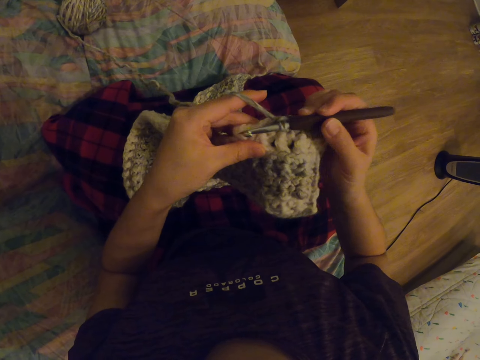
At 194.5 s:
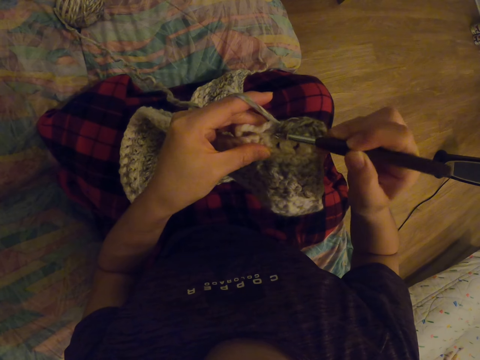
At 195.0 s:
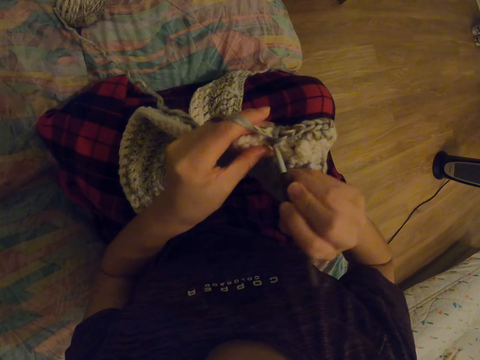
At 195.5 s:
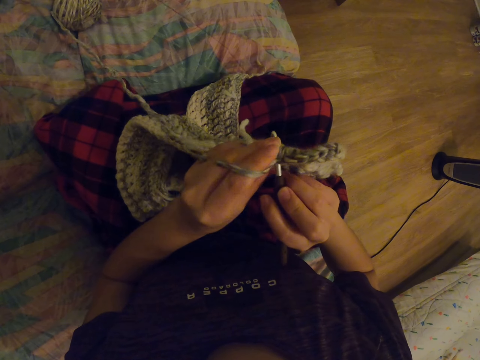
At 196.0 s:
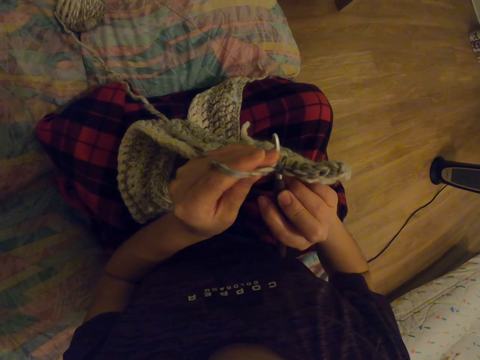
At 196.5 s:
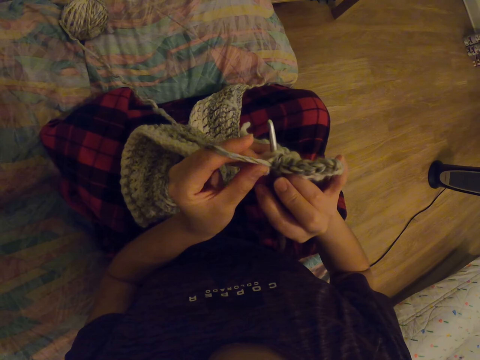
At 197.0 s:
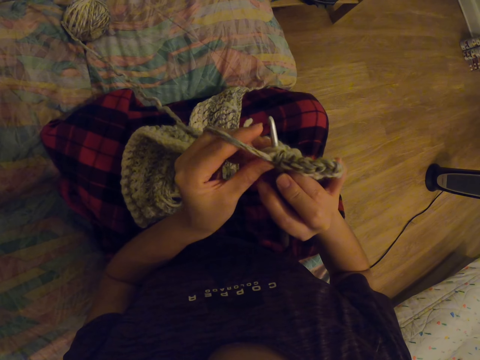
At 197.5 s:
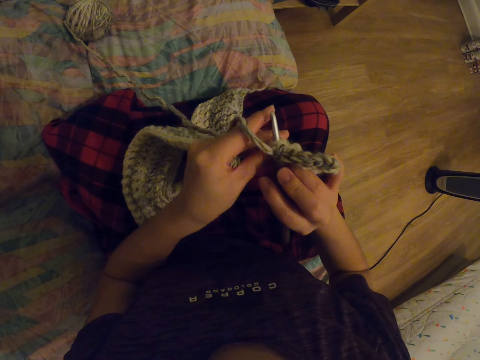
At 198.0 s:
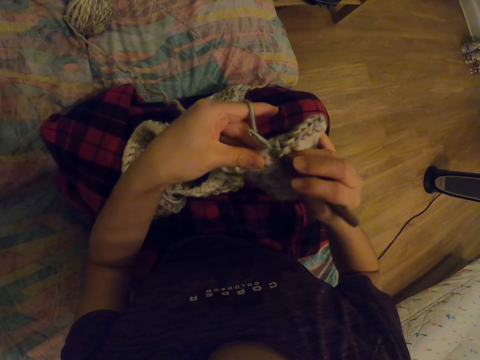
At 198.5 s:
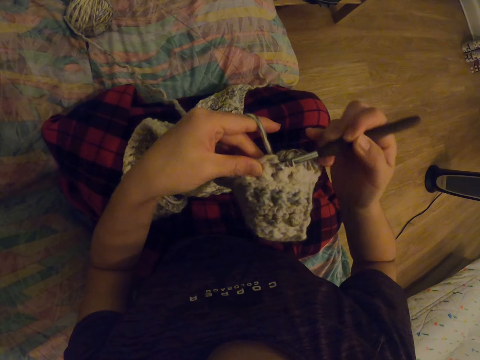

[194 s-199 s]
The camera wearer crochets with the needle.

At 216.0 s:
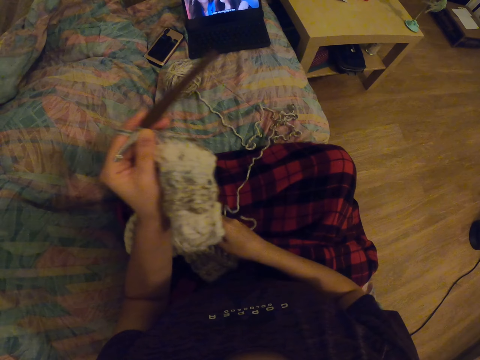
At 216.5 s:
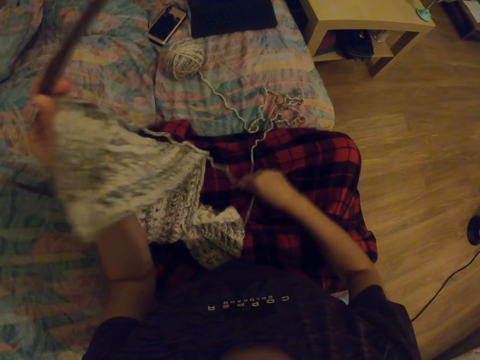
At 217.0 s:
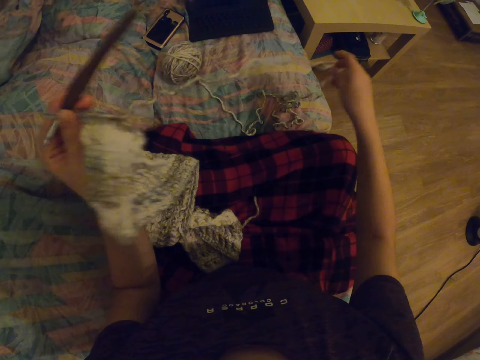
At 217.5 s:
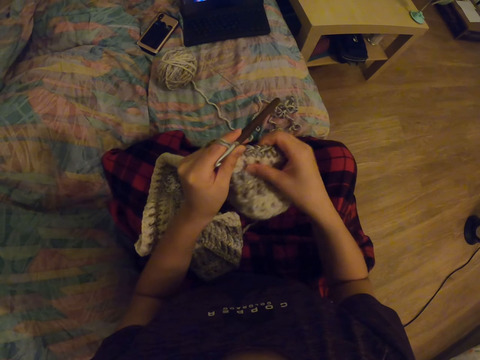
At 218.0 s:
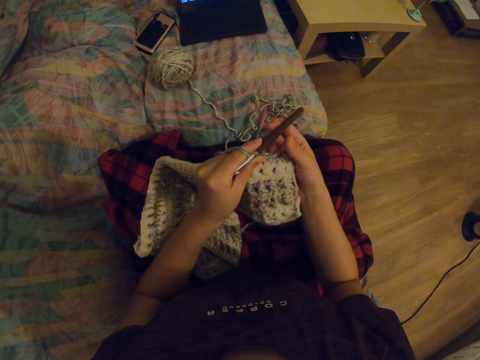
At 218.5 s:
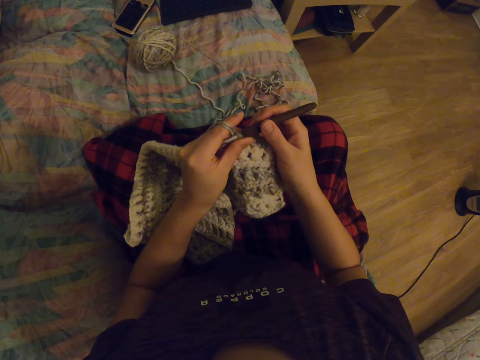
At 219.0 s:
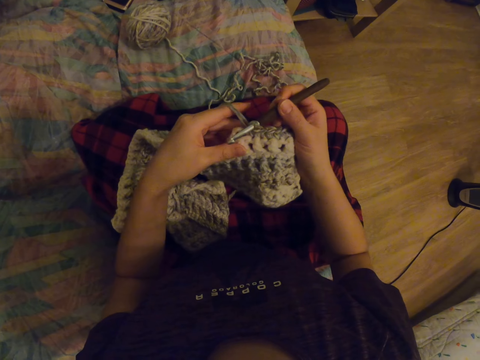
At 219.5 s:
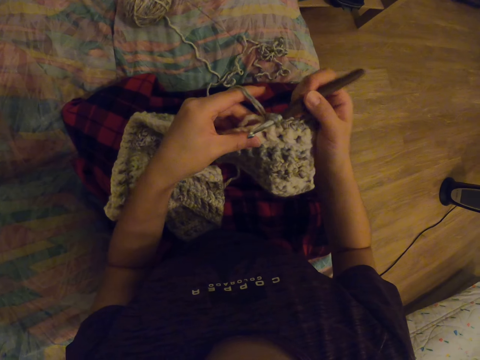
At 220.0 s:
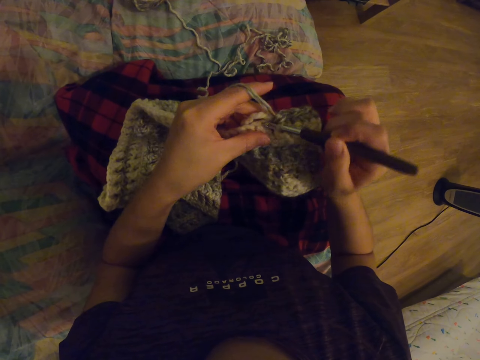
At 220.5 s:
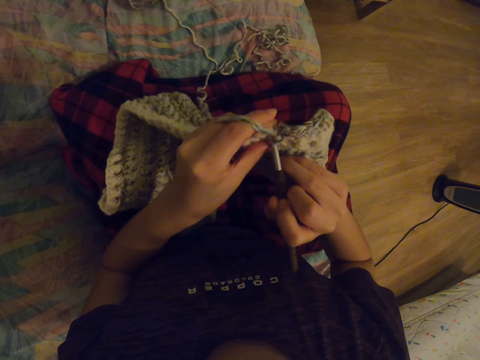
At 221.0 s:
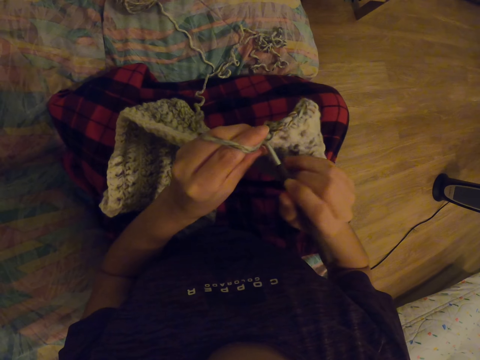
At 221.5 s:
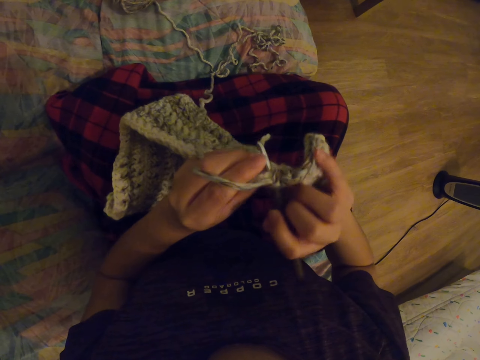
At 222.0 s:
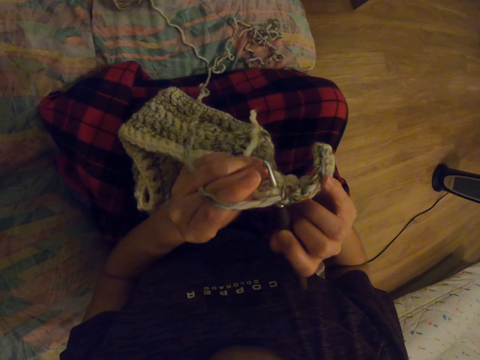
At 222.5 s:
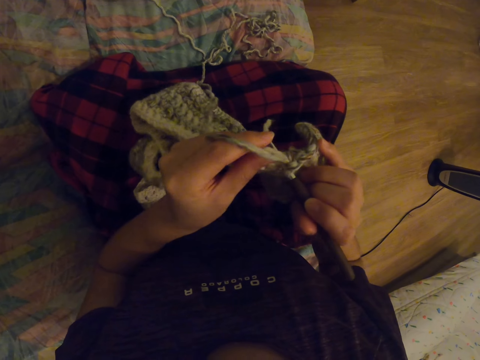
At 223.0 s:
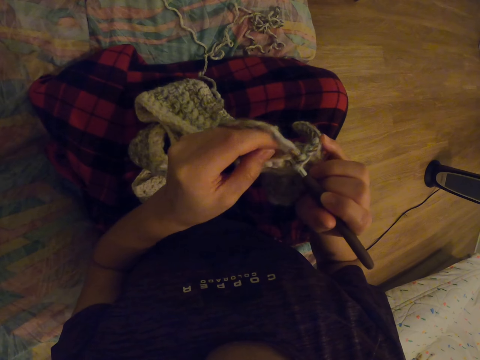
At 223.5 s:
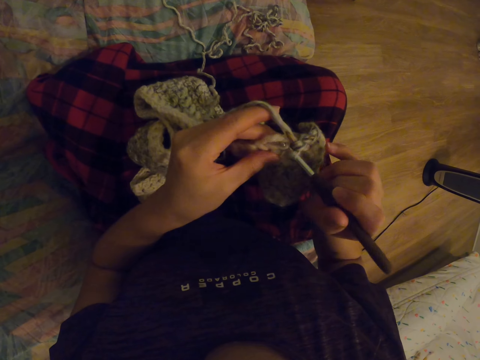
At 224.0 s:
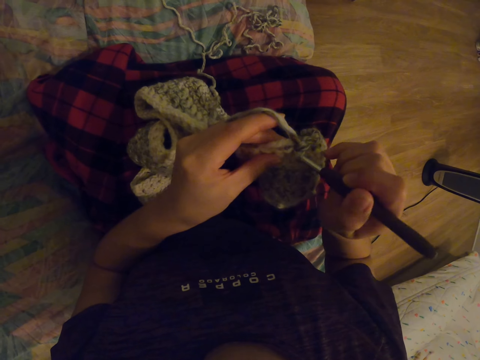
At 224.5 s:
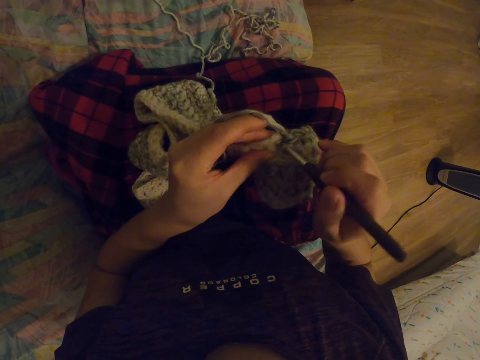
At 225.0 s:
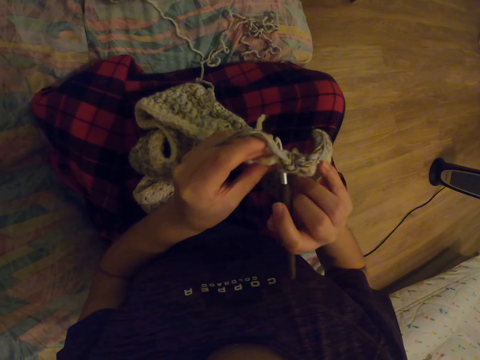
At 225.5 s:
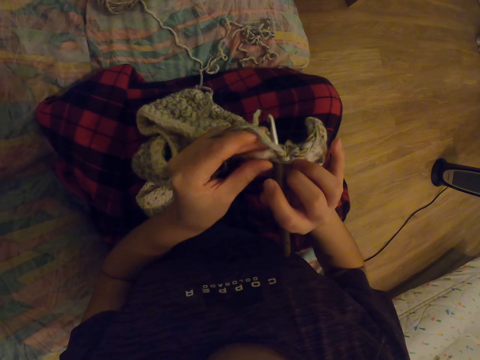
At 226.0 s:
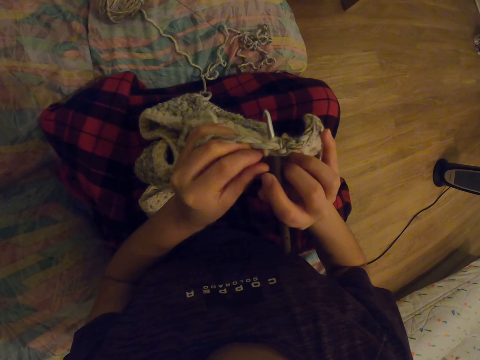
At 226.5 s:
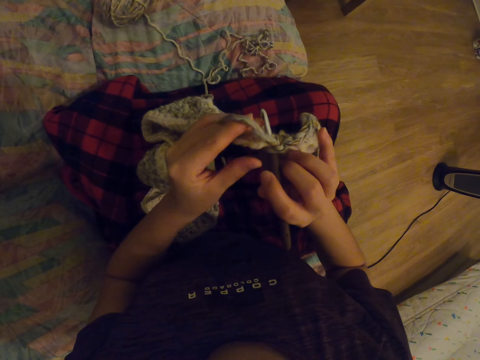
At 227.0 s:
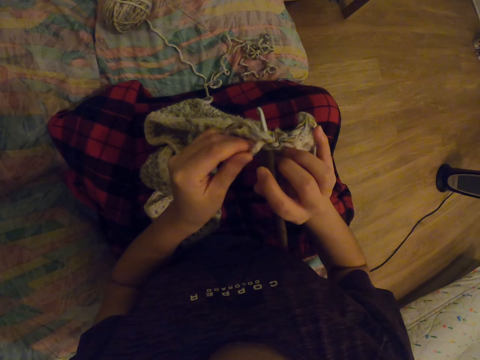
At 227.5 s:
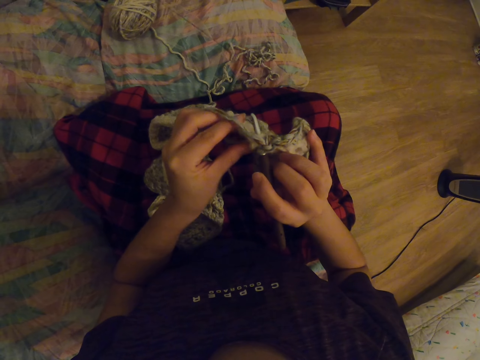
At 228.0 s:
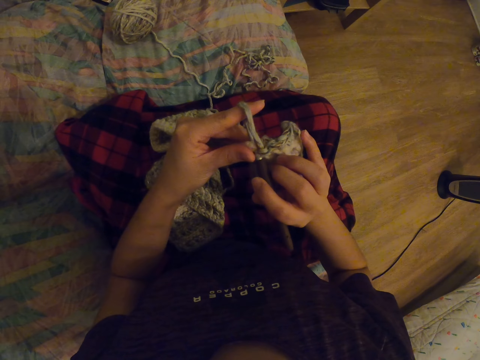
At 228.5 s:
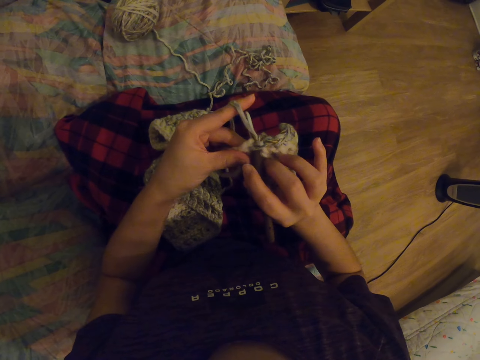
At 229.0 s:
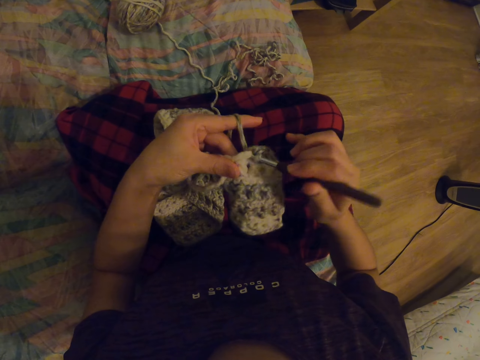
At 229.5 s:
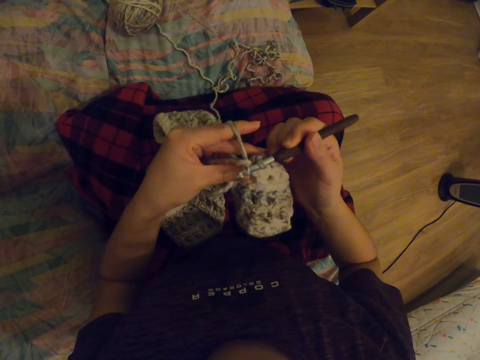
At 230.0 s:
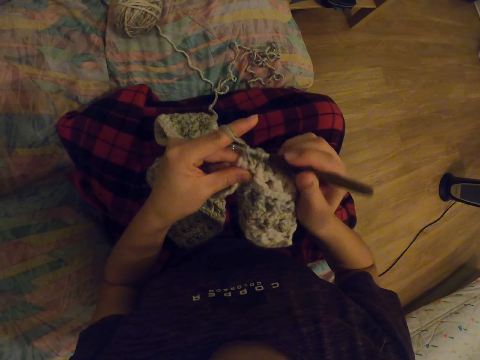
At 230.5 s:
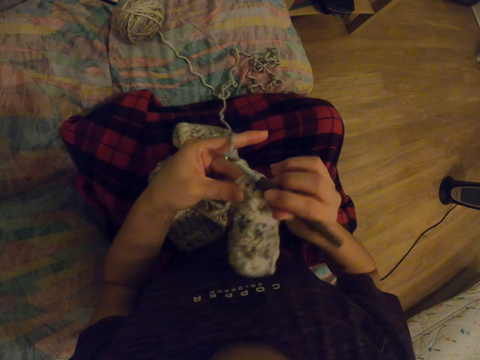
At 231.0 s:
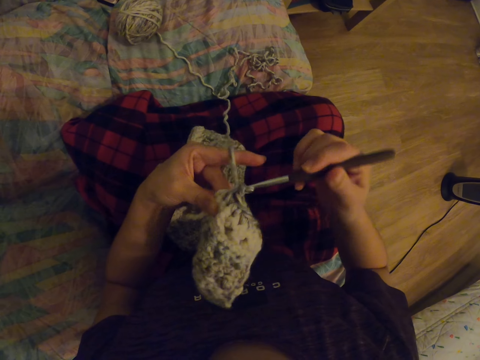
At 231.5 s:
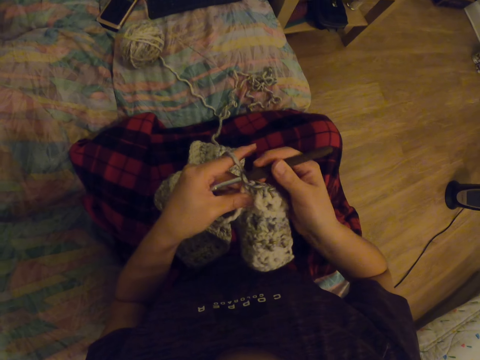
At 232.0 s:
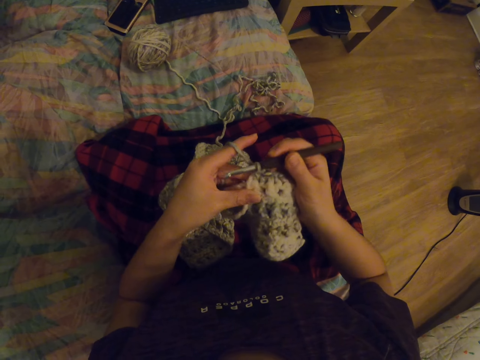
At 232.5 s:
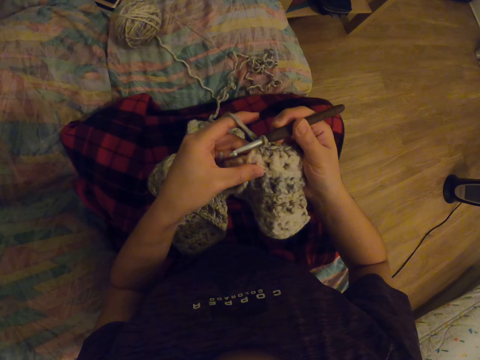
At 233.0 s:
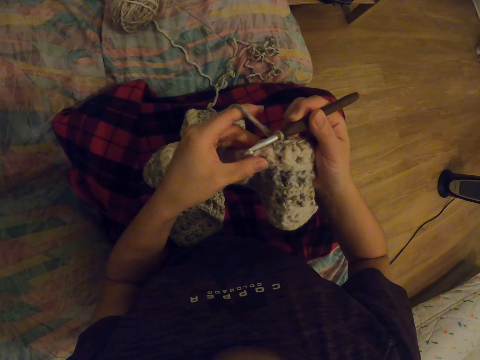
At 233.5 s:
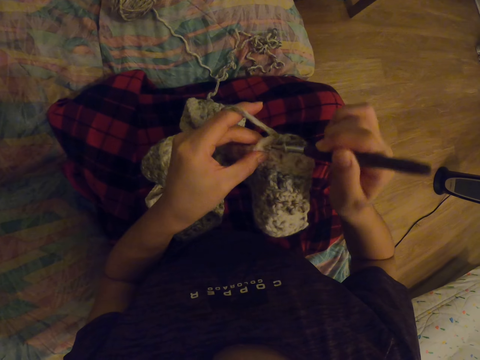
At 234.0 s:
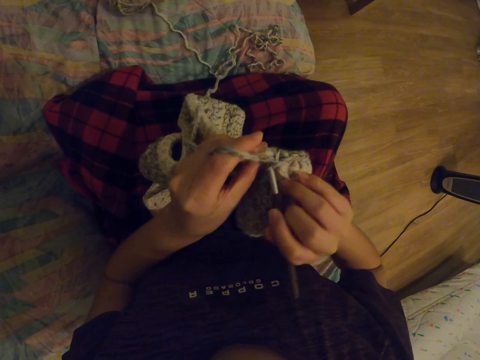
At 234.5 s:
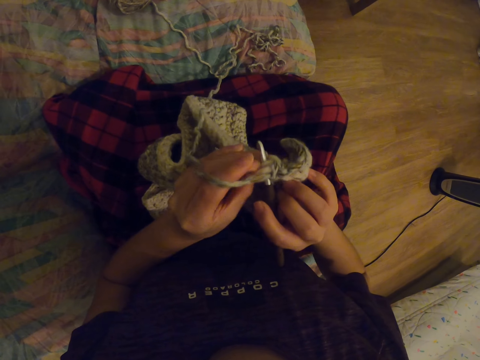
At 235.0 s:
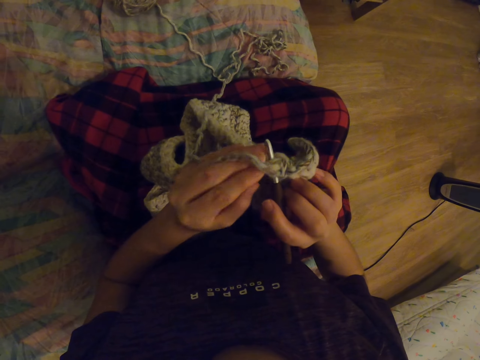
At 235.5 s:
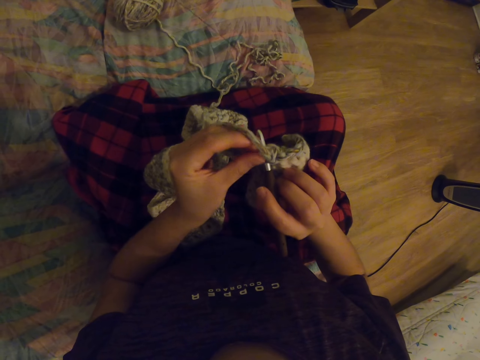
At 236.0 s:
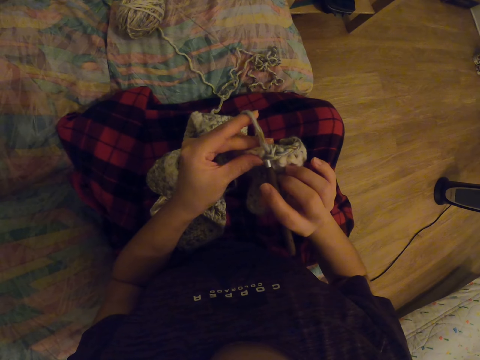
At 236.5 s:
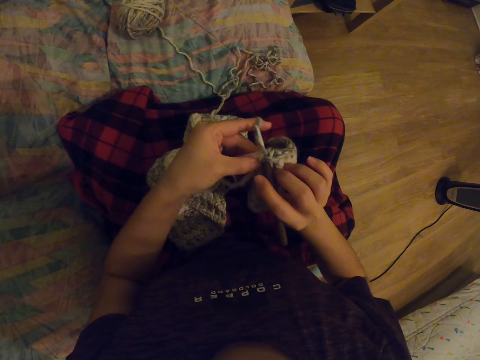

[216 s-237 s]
The camera wearer pulls the garment. They stretch the thread. They knit the garment. They crochet with the needle.
